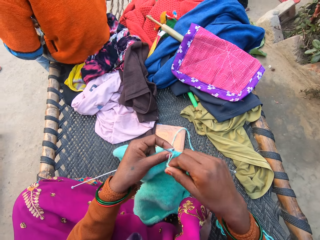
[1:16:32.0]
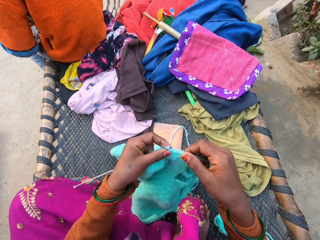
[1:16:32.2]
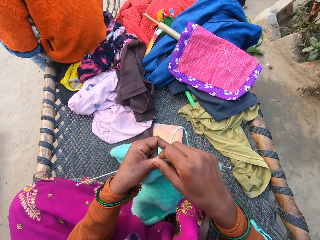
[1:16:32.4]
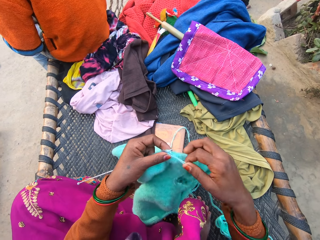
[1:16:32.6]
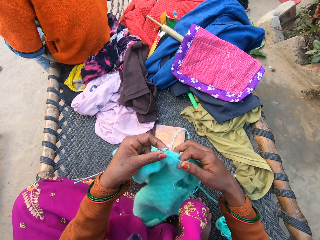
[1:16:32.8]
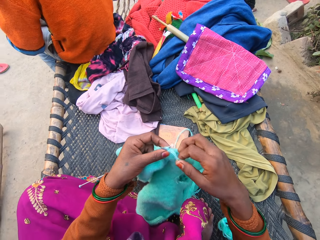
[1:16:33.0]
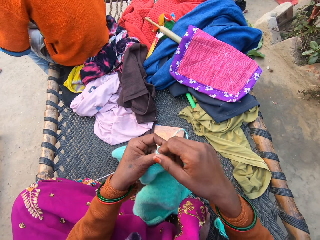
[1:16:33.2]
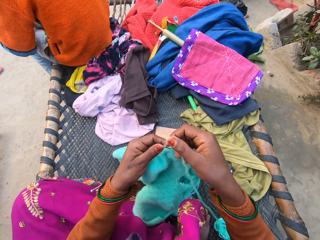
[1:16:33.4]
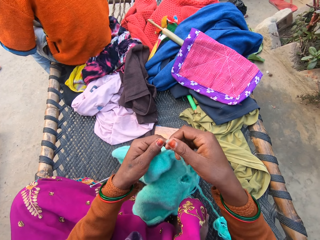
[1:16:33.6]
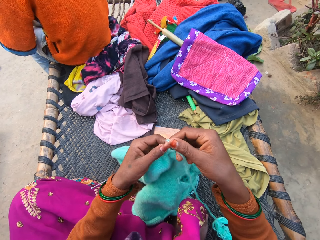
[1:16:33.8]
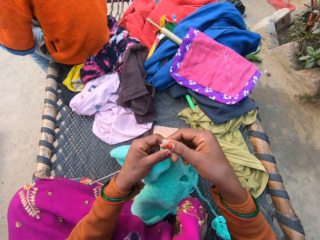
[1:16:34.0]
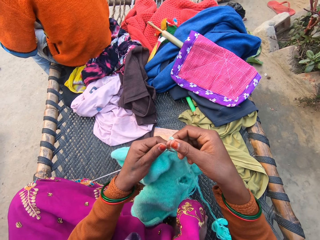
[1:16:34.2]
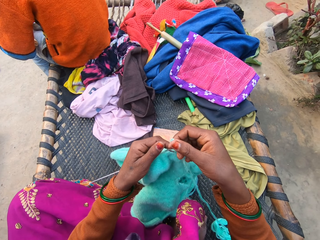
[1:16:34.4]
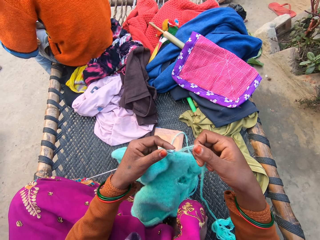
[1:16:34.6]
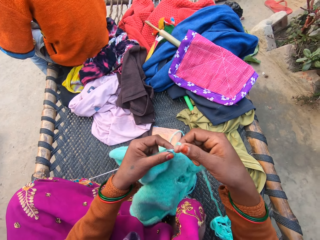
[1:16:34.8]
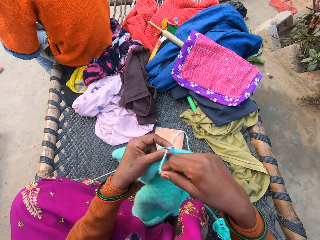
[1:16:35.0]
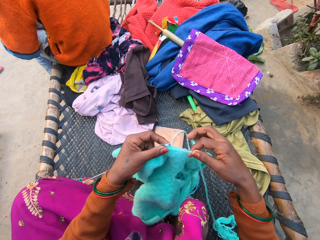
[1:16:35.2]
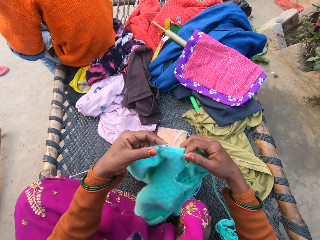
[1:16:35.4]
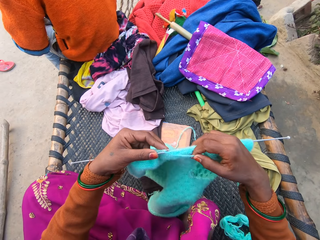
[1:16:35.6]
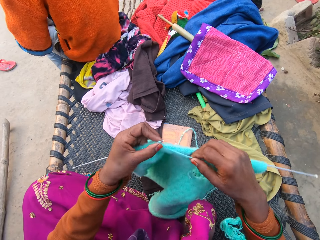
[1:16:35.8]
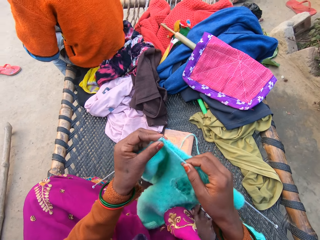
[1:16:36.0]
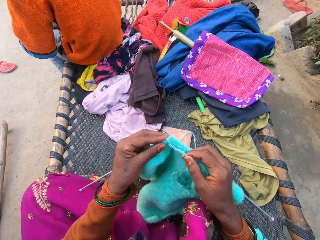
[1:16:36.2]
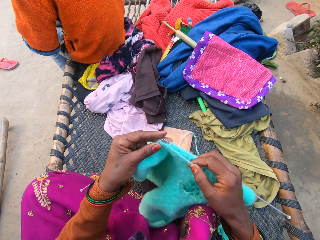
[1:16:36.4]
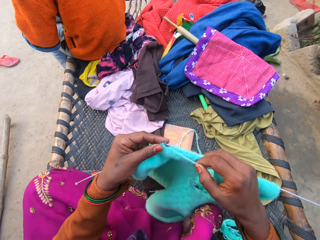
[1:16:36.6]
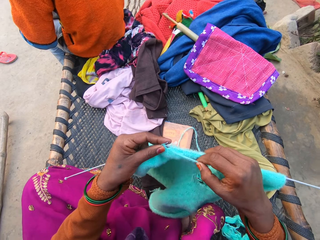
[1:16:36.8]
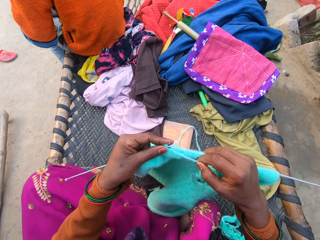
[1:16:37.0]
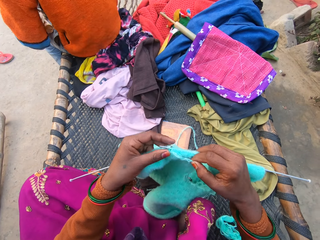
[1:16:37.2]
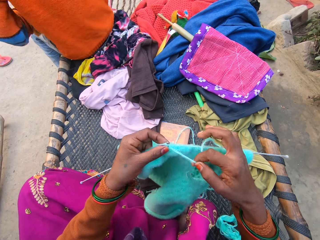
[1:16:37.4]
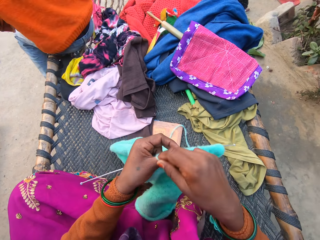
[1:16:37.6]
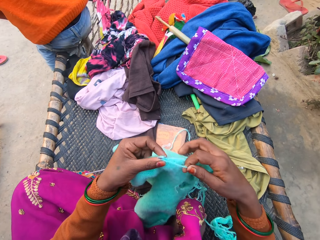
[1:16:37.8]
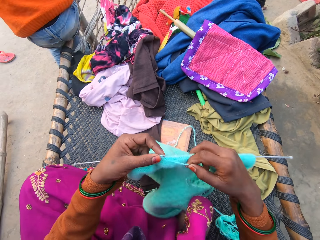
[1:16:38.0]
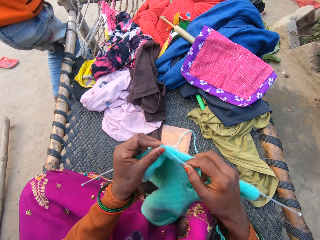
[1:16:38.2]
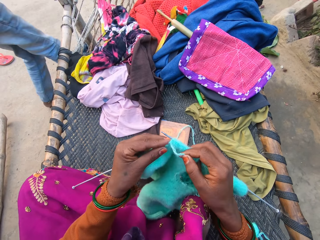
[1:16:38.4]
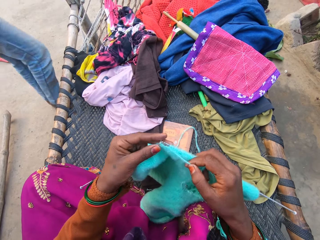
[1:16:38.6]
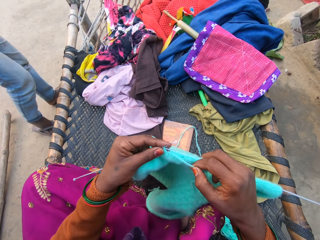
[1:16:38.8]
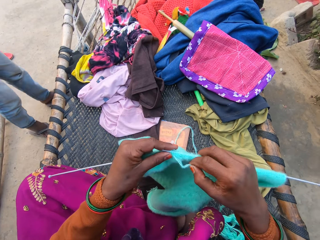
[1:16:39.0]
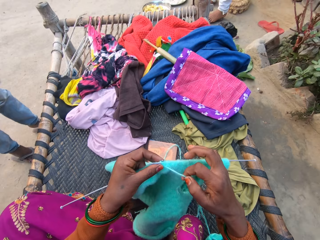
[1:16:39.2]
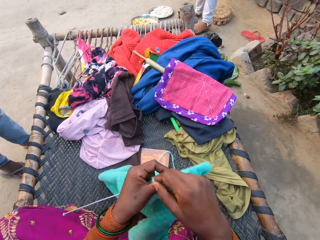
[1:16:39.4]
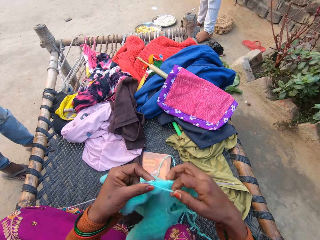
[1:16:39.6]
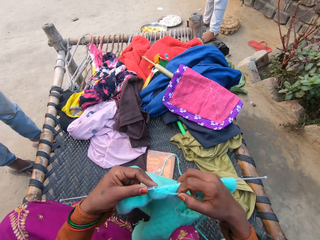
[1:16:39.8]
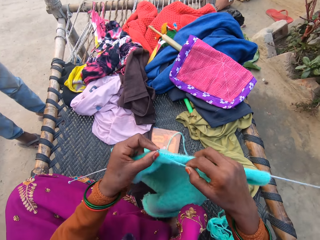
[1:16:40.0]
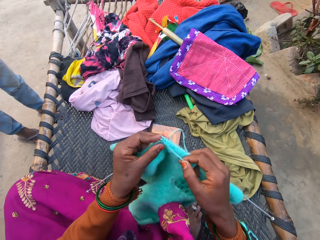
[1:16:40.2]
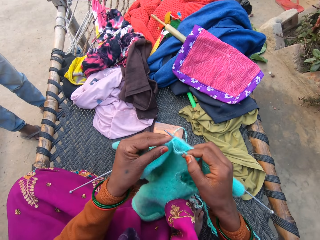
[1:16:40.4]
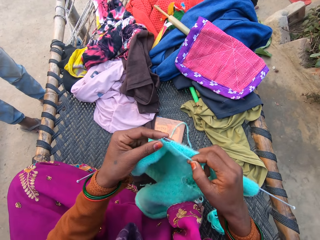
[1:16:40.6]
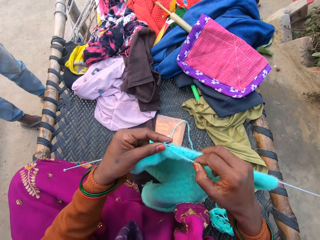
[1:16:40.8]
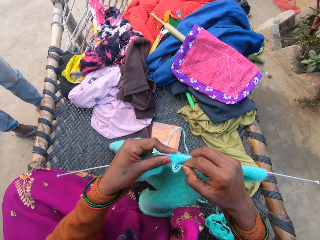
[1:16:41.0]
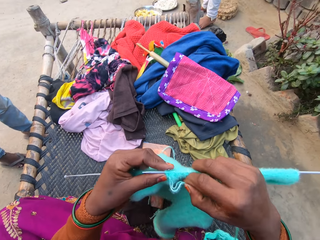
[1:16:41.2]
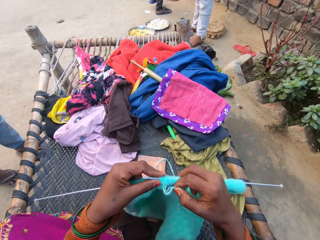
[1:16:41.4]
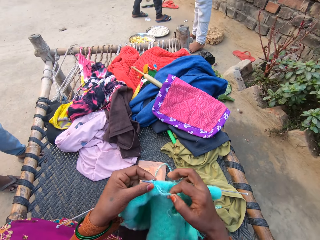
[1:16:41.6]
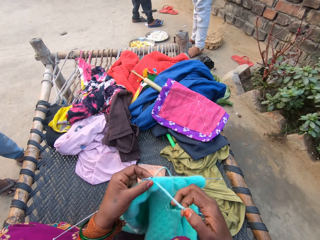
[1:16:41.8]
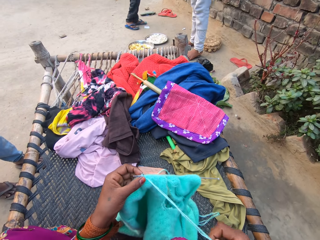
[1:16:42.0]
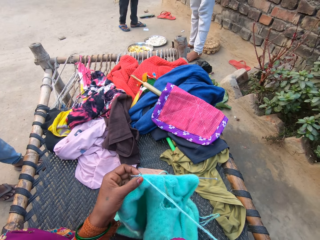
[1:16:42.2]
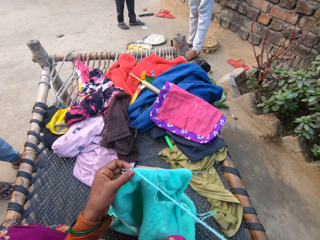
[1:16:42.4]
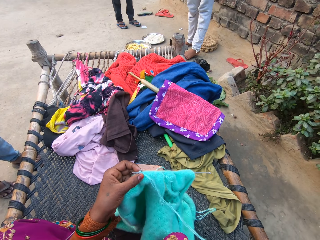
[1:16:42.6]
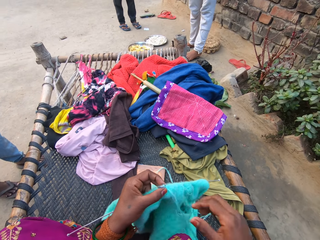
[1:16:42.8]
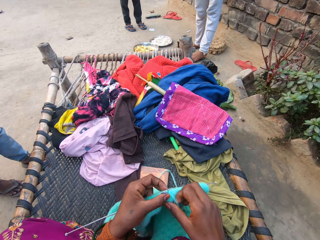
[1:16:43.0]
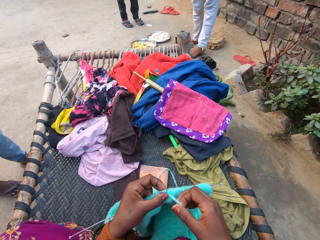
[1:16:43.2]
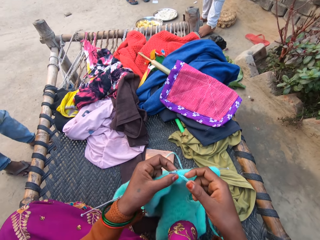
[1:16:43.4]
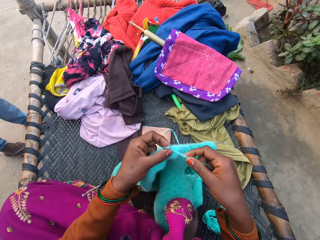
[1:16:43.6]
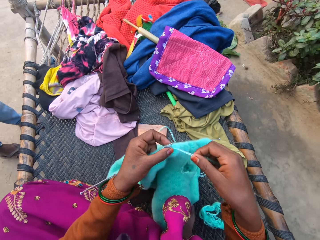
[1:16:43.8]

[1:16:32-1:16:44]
The camera wearer knits the cloth using two knitting pins and knitting thread with both hands. They coil the knitting thread on a knitting needle. They knit with knitting needles. They coil the knitting thread on the knitting needle. A man gets up from the edge of the weaved bed. The camera wearer knits with the knitting needles. They coil the knitting thread on the knitting needle. They knit with the knitting needles. A person walks.

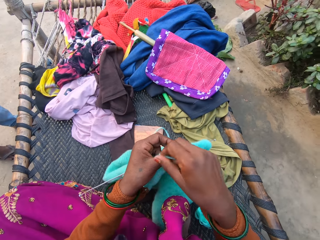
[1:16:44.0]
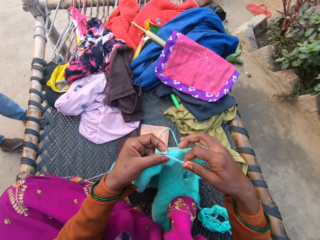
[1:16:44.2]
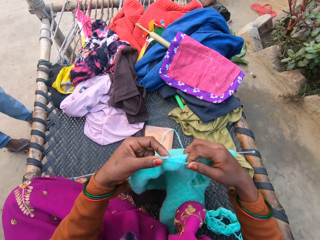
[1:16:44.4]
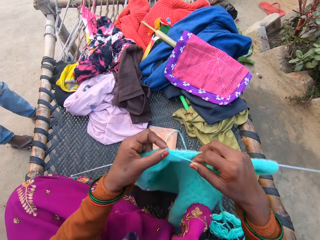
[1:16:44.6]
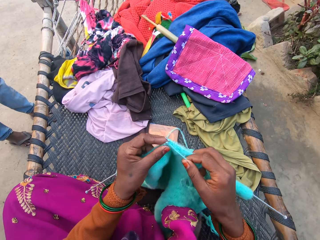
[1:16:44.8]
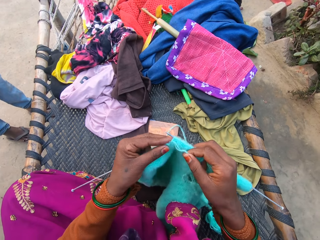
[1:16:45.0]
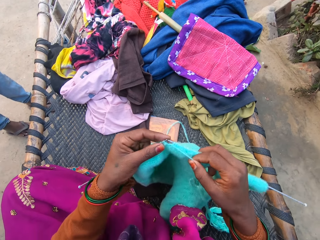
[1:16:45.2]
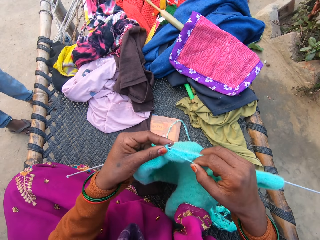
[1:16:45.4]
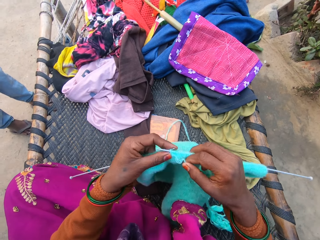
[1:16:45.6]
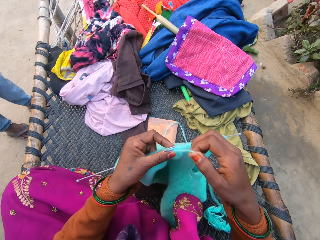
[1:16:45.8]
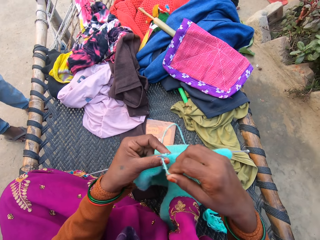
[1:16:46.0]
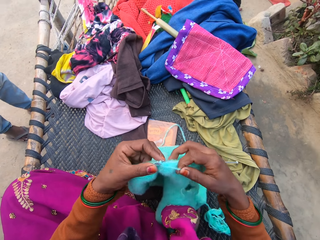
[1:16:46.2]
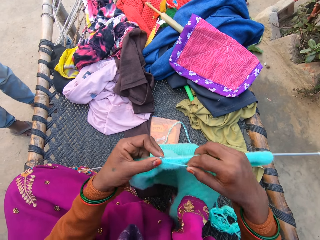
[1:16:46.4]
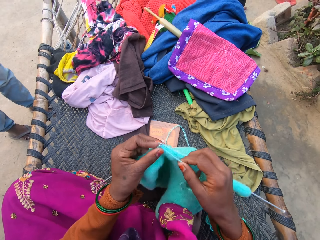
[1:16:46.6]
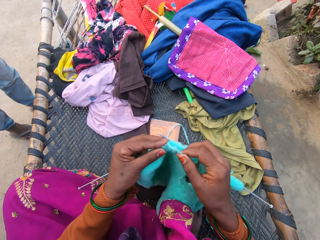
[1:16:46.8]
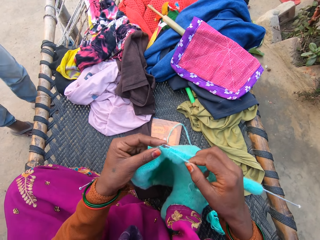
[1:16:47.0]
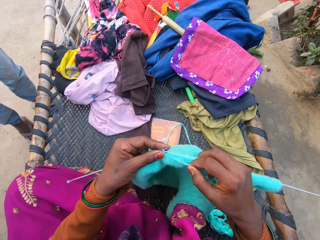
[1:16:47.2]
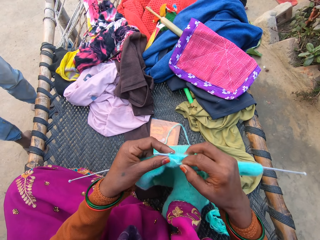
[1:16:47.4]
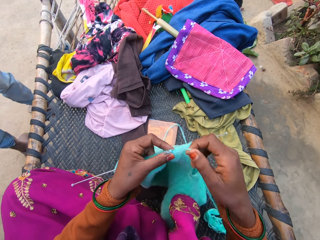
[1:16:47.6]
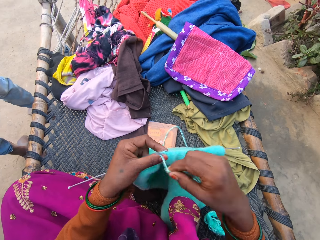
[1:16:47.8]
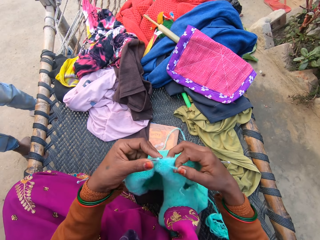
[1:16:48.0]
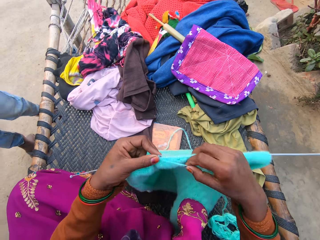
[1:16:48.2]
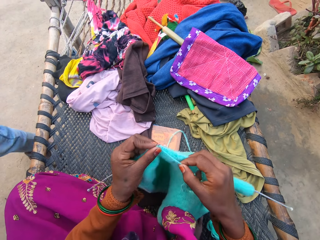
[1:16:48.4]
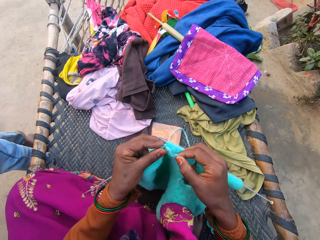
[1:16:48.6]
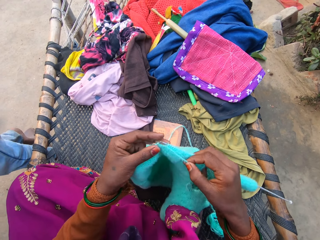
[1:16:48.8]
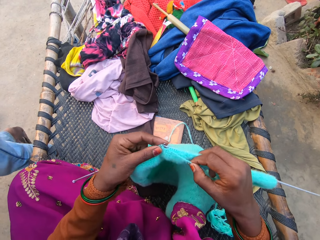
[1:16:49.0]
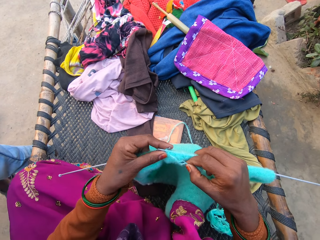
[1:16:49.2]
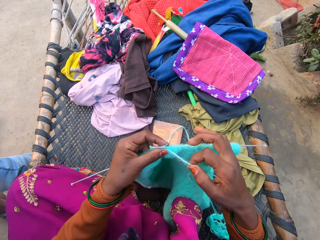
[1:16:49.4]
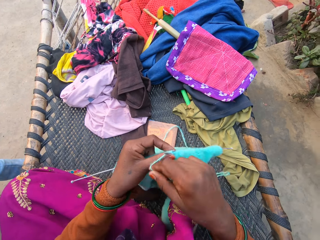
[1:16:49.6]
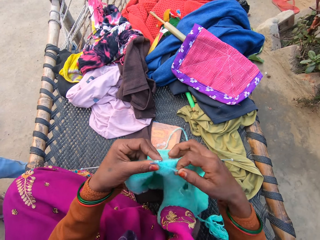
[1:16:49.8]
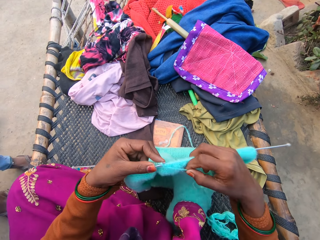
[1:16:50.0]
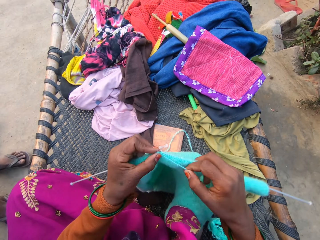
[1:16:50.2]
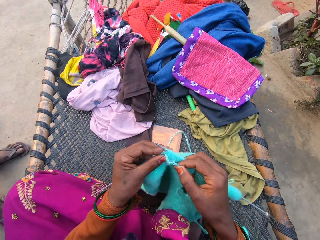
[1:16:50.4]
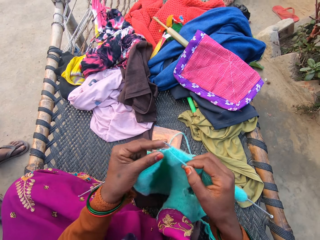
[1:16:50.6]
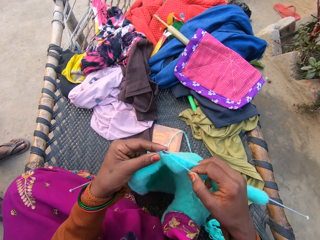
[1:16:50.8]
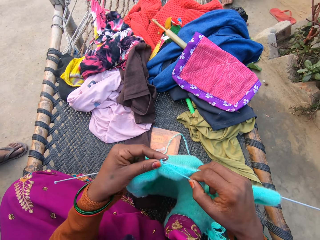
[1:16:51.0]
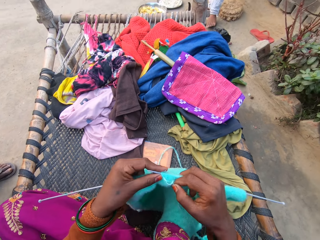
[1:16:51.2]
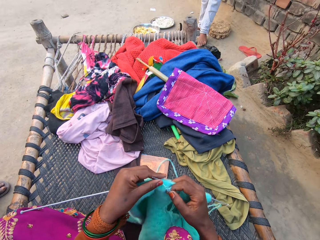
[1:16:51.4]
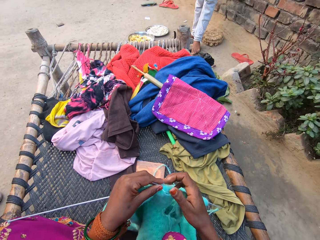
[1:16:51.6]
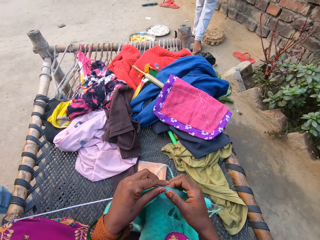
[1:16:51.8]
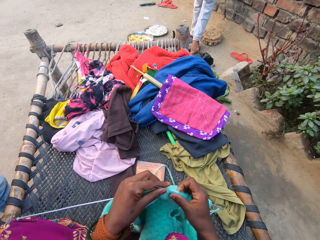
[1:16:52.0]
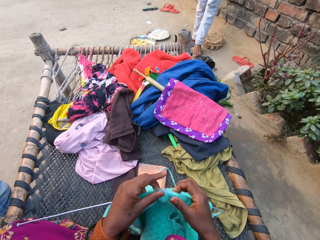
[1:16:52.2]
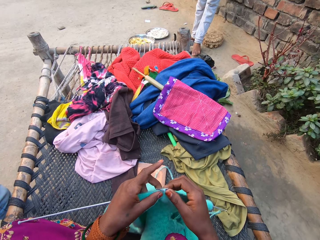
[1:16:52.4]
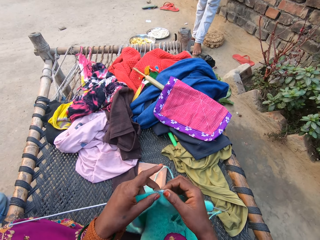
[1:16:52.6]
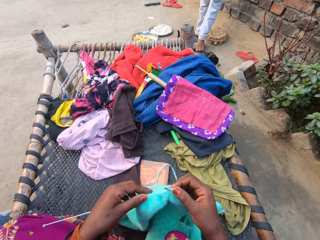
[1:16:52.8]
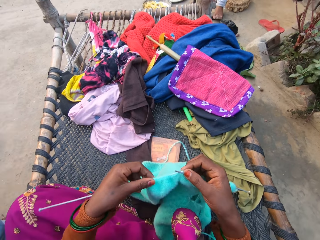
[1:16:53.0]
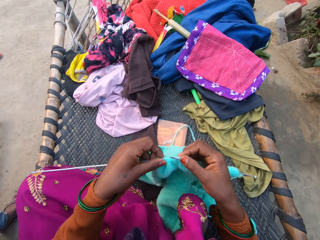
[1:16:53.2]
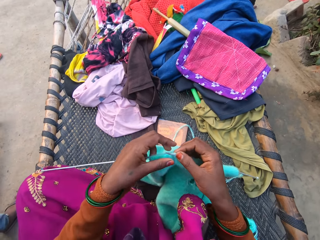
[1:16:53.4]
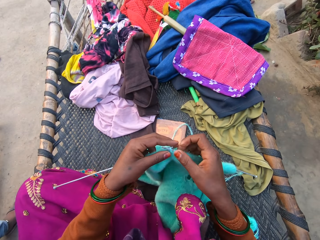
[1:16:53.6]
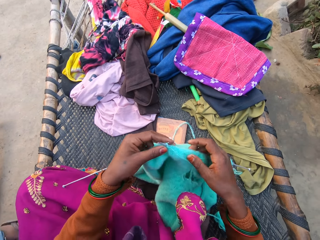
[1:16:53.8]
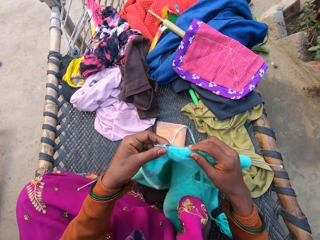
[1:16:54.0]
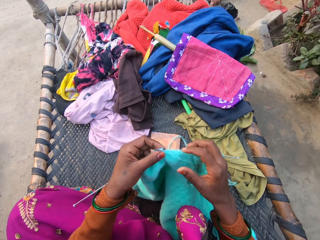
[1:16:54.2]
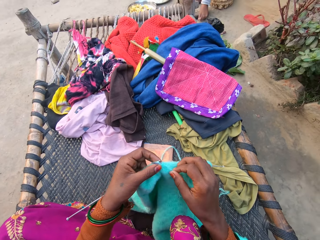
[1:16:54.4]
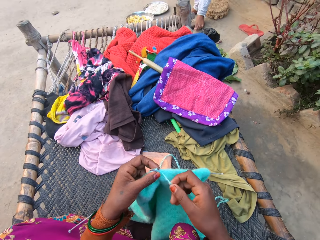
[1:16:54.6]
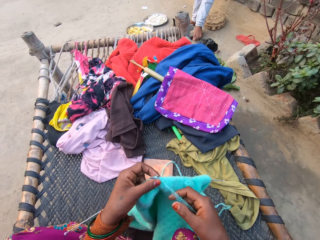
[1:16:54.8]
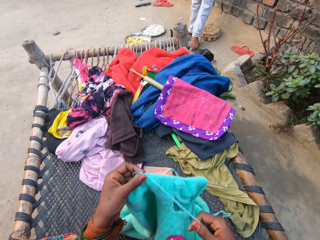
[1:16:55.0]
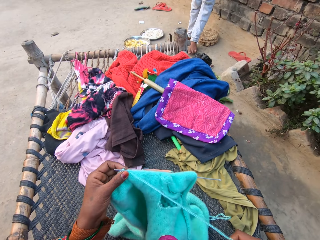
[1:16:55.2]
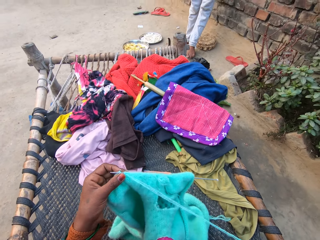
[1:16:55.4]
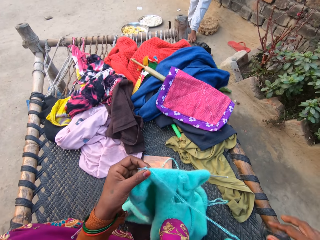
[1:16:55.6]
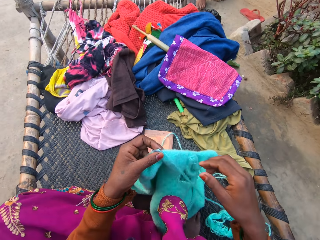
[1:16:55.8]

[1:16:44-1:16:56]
The camera wearer coils knitting thread on a knitting needle. They knit with knitting needles. They coil the knitting thread on the knitting needle. They knit with the knitting needles. They coil the knitting thread on the knitting needle. A man walks away from the weaved bed side near the camera wearer. The camera wearer knits with the knitting needles. They coil the knitting thread on the knitting needle. They knit with the knitting needles. They move fabric on the knitting needle with a hand.
